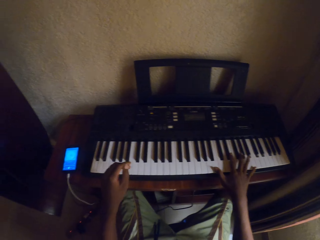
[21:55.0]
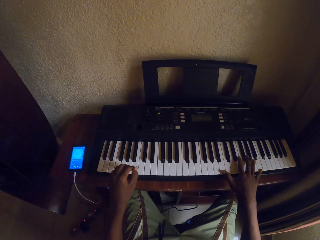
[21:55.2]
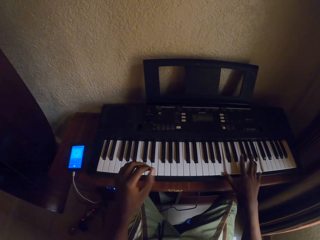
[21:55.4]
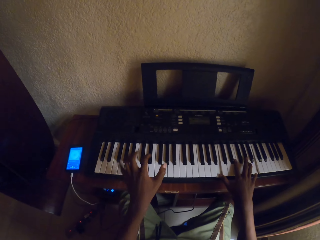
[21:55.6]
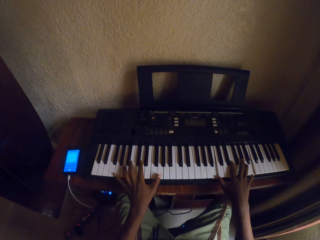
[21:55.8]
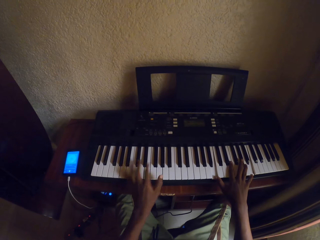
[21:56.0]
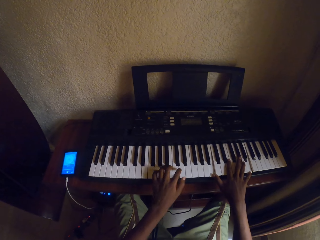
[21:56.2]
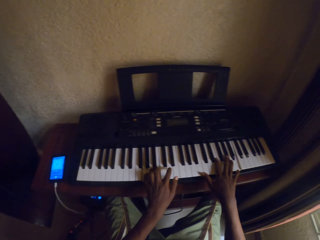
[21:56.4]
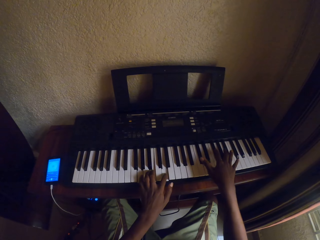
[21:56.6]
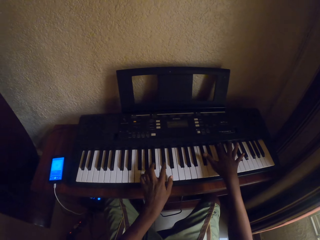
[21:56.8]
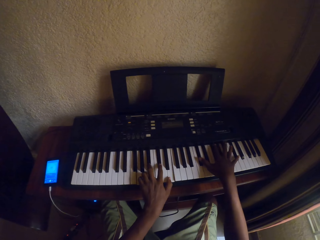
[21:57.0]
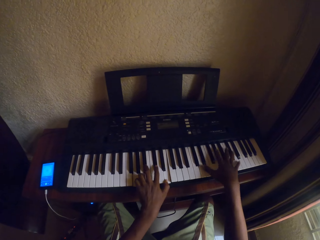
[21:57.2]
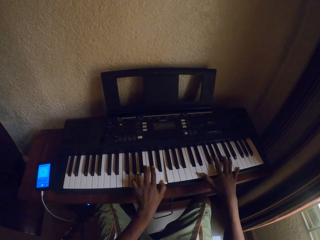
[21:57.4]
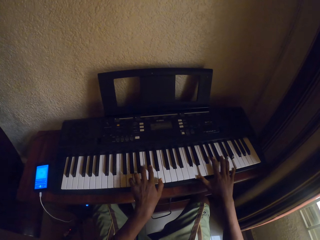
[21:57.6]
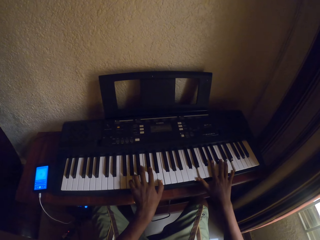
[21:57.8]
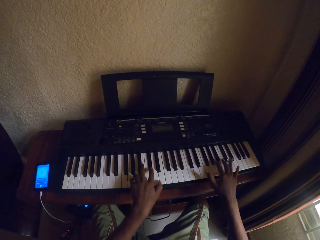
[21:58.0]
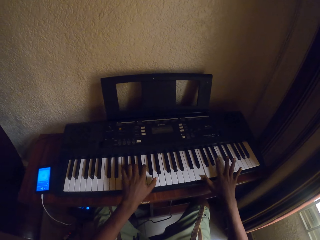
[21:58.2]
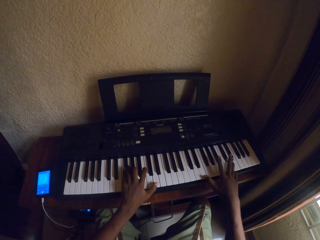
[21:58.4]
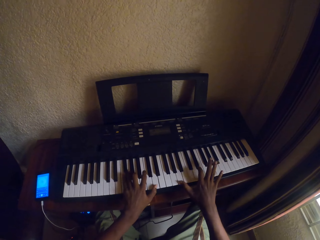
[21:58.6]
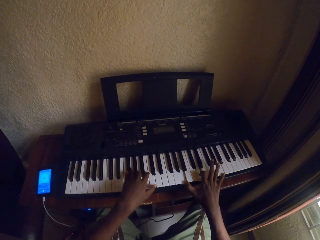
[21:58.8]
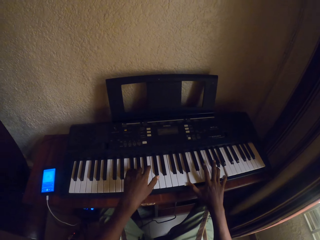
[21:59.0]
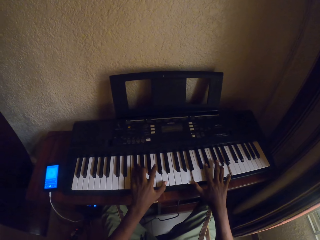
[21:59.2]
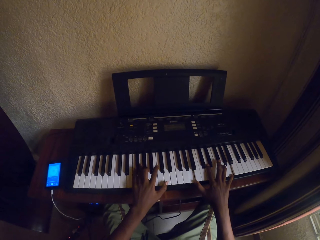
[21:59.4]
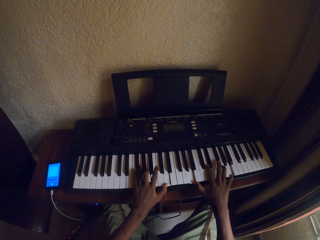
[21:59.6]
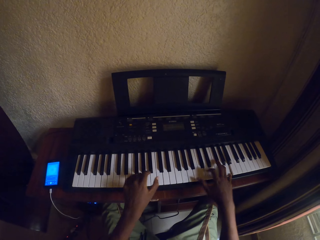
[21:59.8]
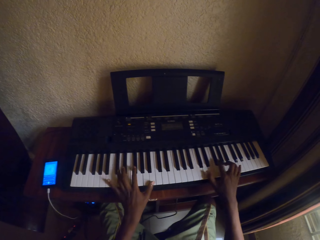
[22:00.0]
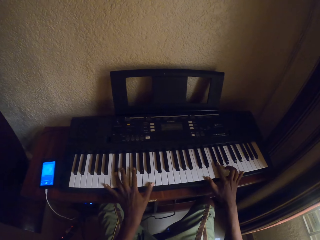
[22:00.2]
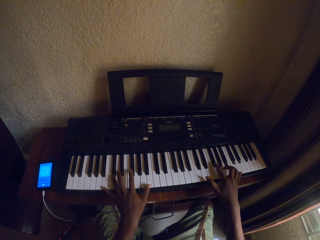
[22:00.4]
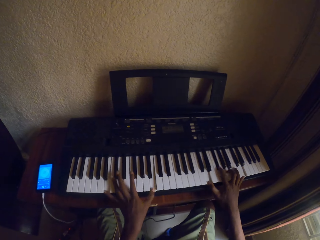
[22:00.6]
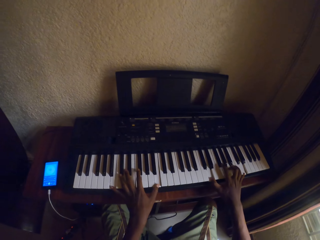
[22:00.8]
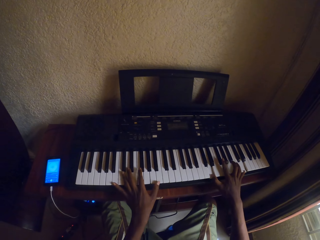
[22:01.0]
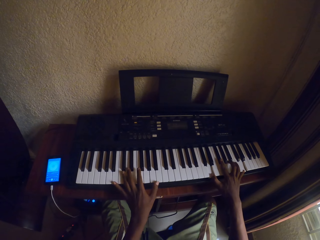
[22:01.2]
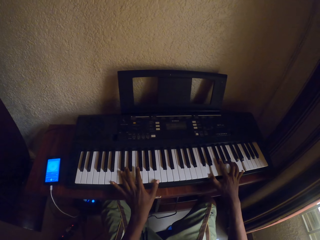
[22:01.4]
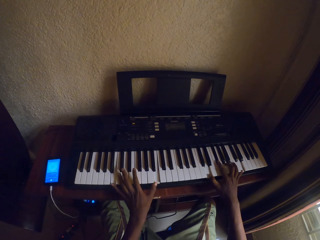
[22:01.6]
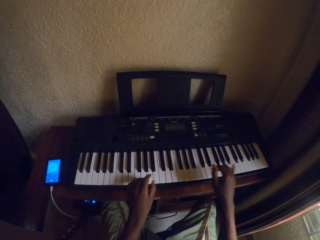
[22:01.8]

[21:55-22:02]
The camera wearer plays a piano with both hands.

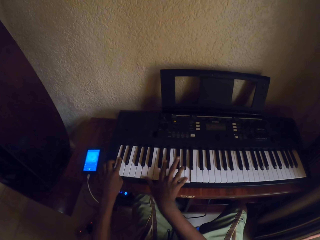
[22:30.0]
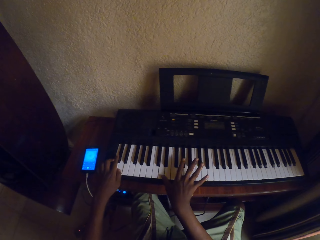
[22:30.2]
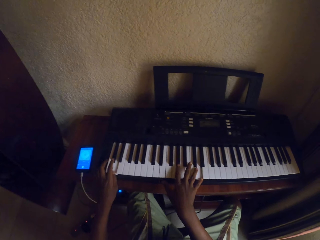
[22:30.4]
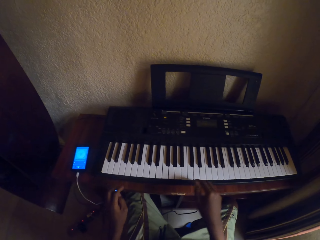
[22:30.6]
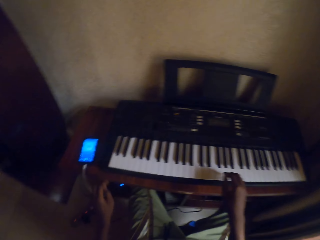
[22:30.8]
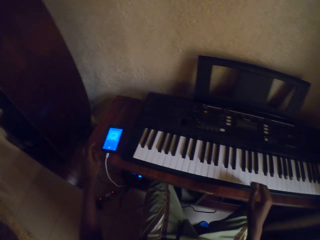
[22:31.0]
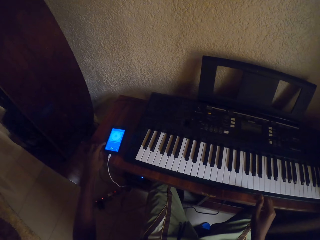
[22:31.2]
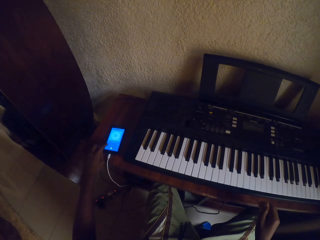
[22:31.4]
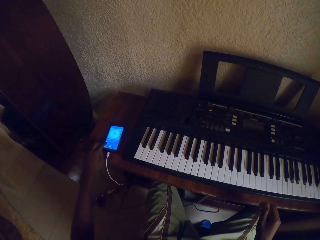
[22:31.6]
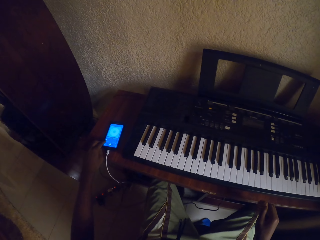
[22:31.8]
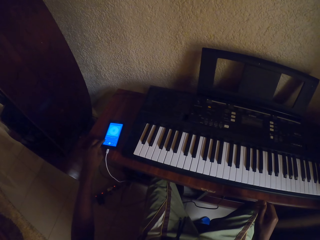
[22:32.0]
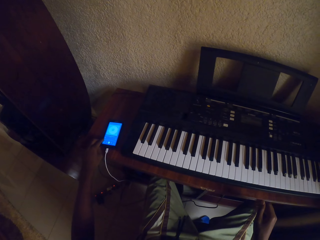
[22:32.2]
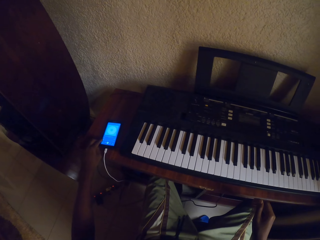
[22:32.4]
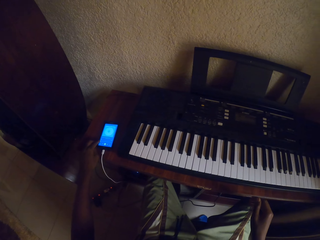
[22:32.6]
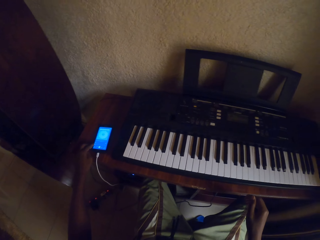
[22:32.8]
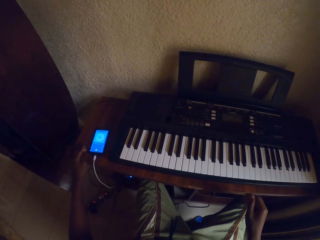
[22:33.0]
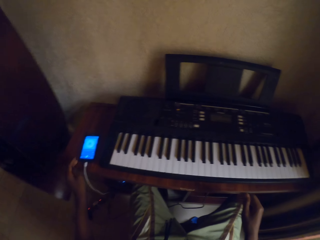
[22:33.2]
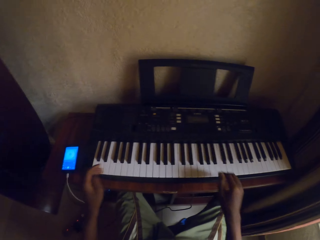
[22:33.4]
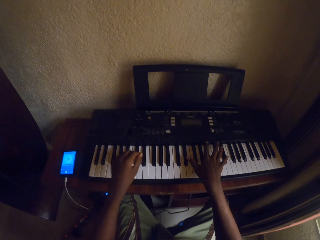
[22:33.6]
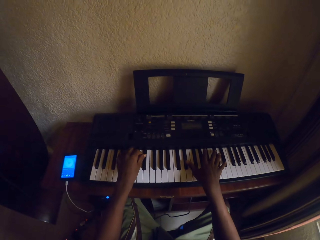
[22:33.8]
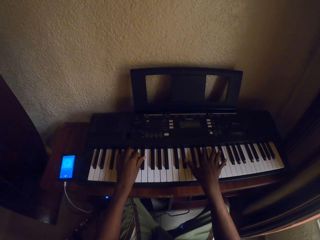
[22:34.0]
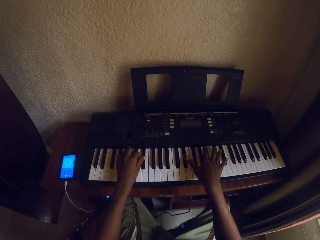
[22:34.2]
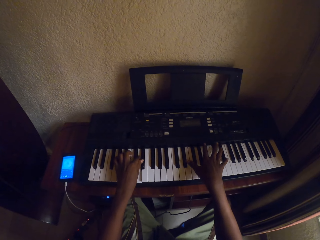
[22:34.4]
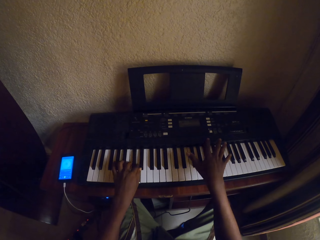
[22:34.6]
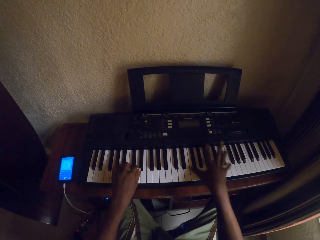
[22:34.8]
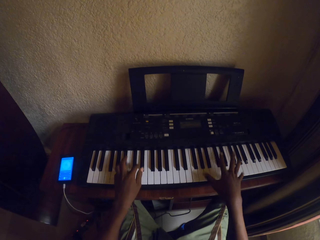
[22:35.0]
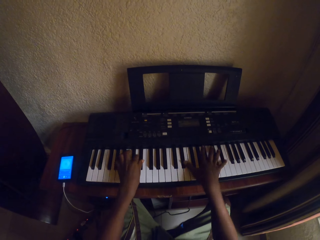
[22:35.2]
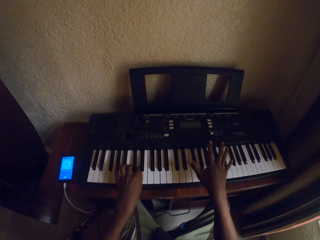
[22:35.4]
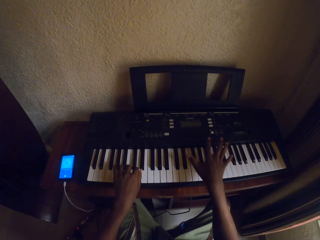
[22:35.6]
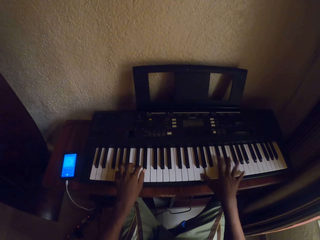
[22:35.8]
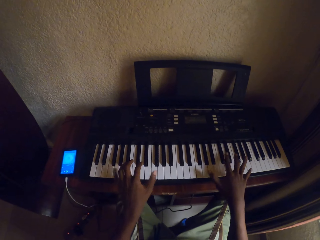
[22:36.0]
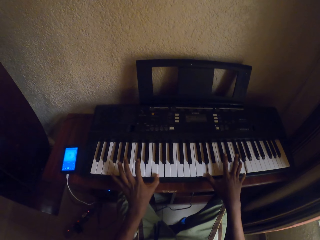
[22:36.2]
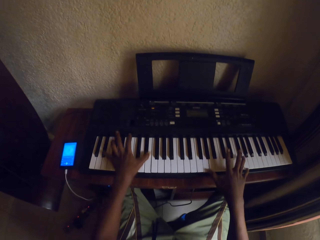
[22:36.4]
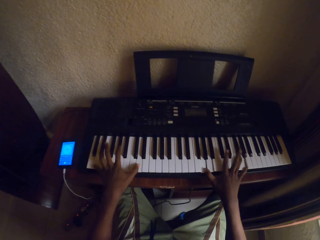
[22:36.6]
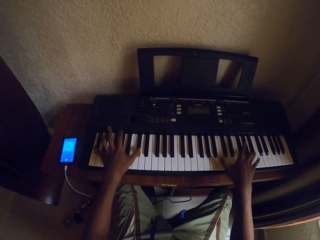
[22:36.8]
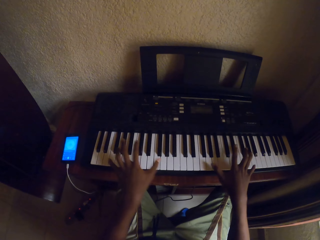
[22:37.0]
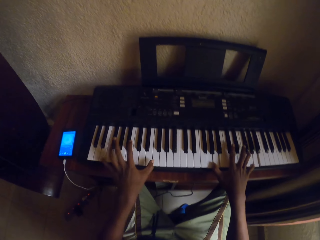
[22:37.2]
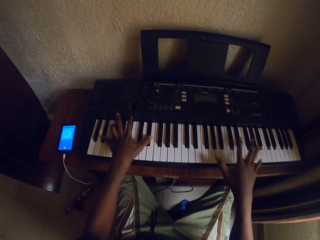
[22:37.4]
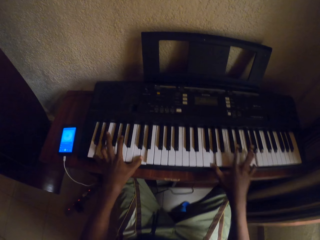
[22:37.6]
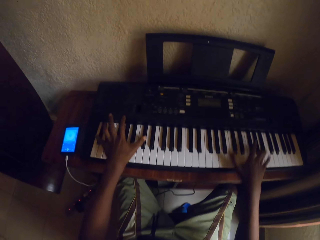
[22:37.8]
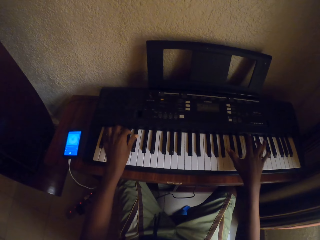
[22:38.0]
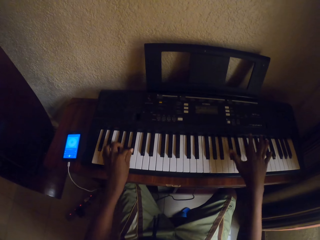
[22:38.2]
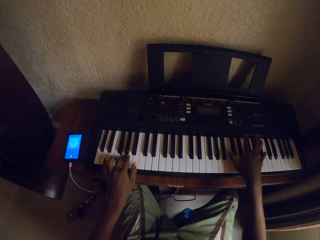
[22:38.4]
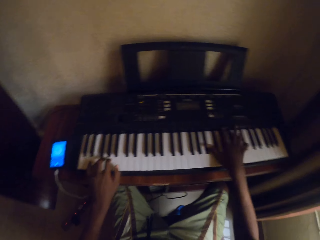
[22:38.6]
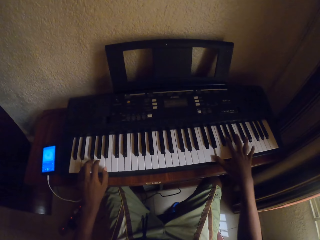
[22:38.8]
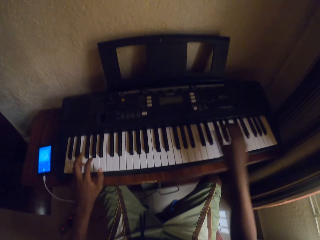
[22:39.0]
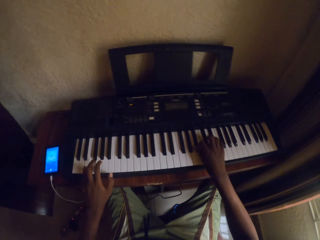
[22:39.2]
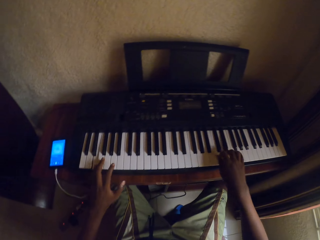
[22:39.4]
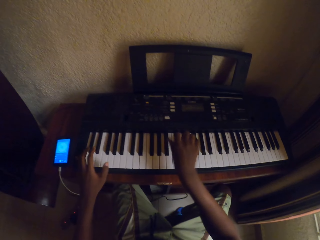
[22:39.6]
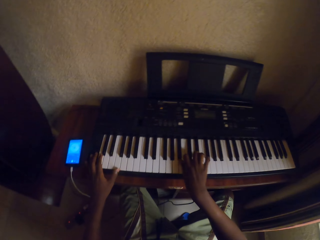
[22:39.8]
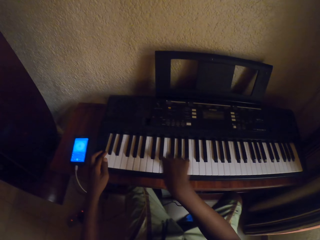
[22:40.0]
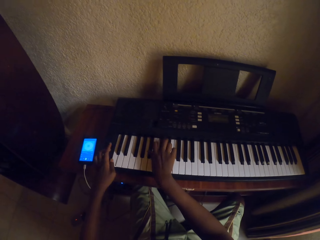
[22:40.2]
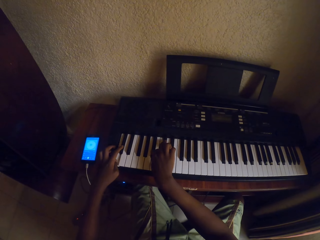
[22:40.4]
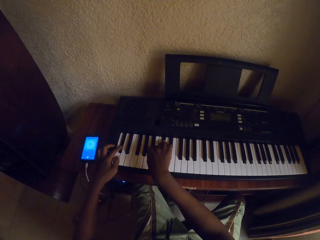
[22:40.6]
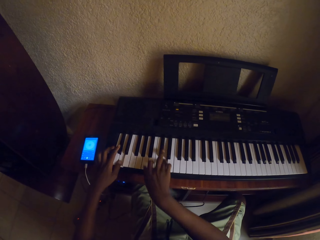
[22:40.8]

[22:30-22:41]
The camera wearer touches the phone screen. They look at the piano. They play the piano with both hands.

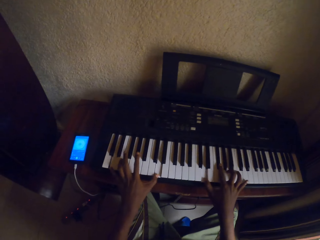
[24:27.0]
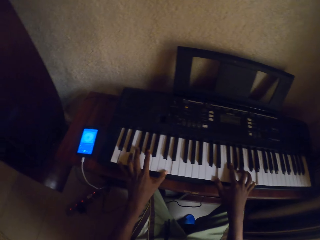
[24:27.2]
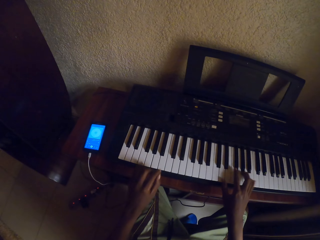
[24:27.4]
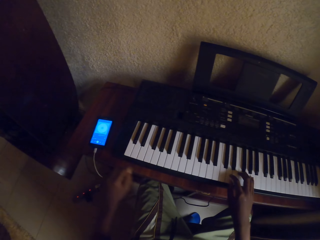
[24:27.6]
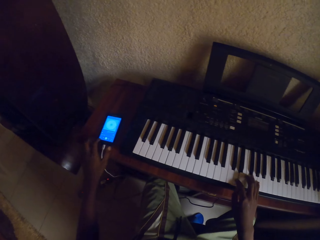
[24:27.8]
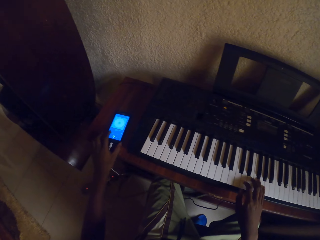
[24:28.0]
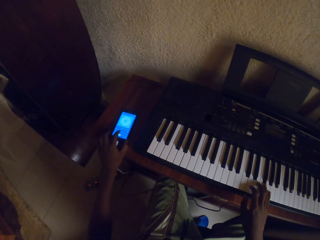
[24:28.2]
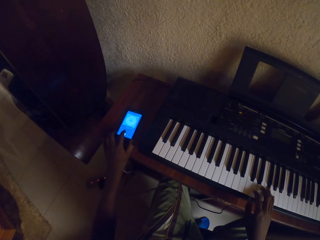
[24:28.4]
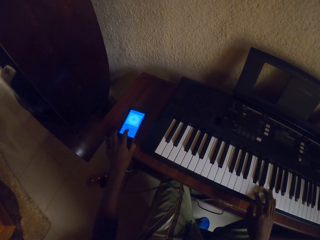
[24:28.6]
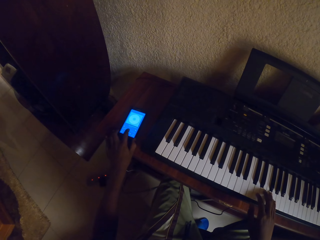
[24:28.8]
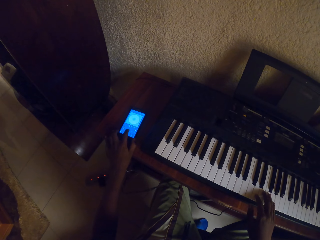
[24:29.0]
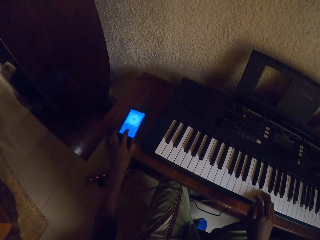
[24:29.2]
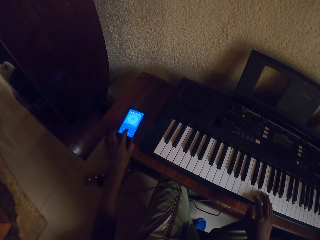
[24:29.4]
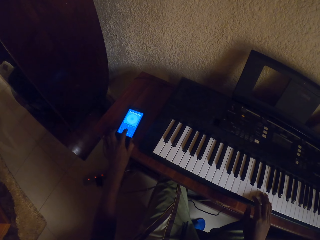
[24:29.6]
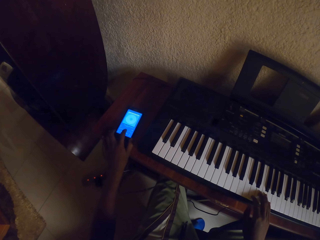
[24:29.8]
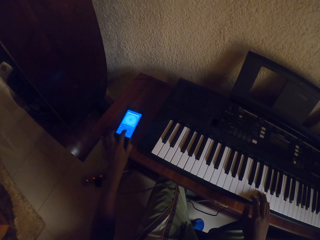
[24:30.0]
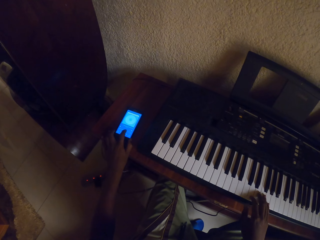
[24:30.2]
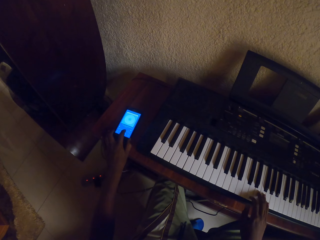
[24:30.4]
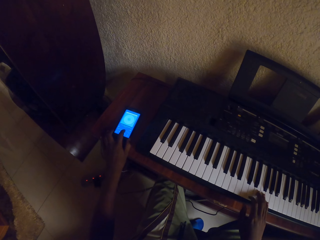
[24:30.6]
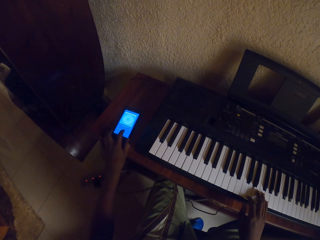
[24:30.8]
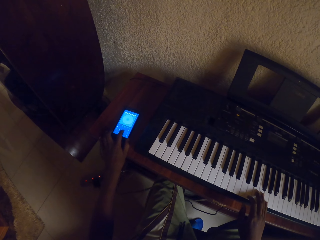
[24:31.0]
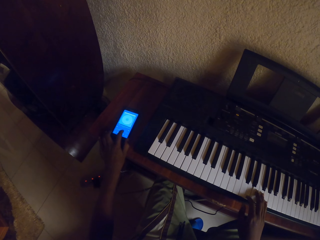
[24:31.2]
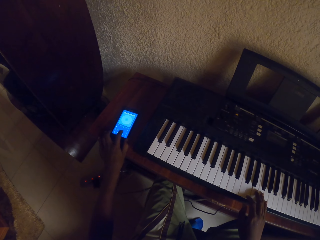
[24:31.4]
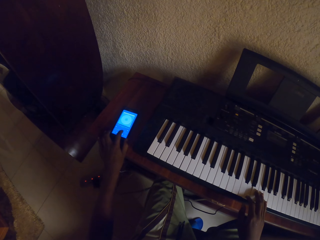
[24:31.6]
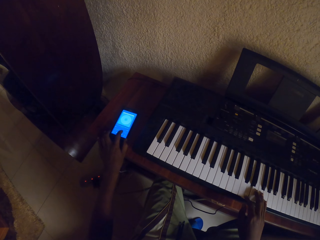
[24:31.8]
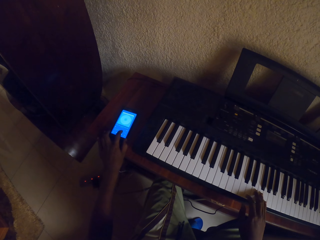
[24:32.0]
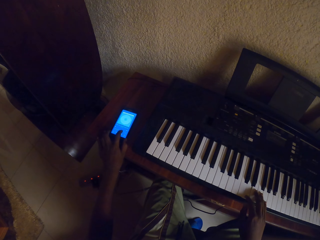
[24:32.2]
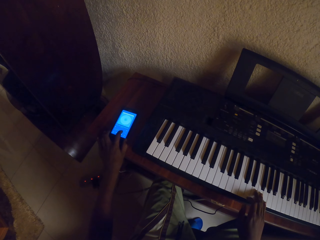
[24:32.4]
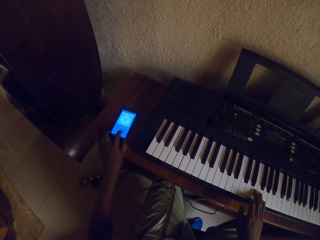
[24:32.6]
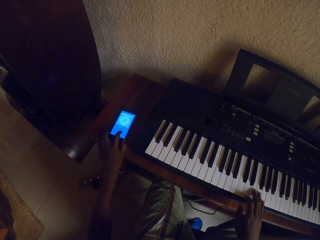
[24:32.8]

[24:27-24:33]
The camera wearer operates the phone.
